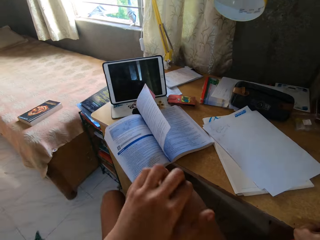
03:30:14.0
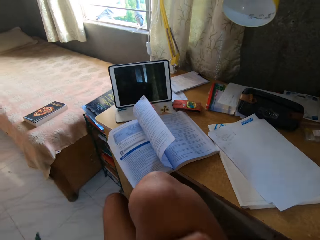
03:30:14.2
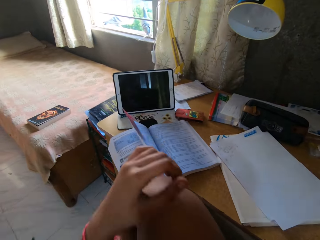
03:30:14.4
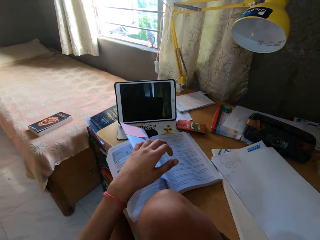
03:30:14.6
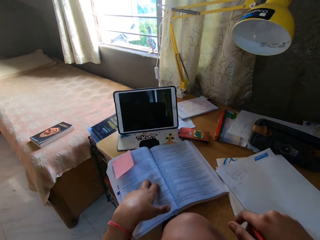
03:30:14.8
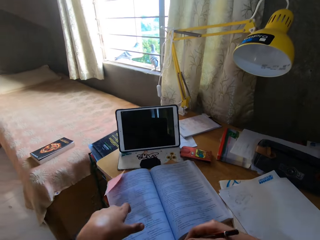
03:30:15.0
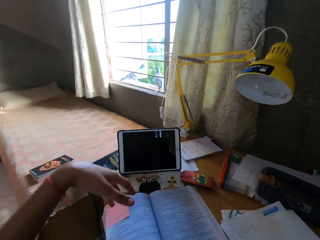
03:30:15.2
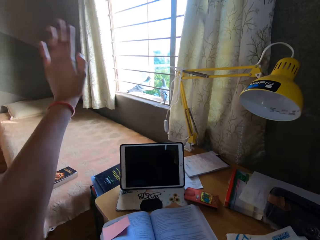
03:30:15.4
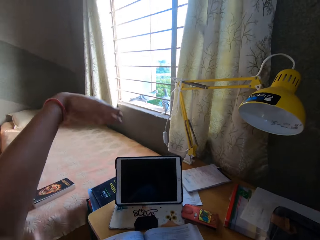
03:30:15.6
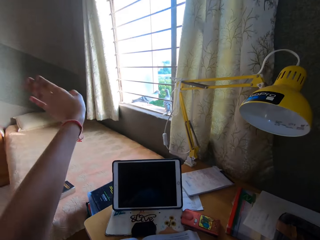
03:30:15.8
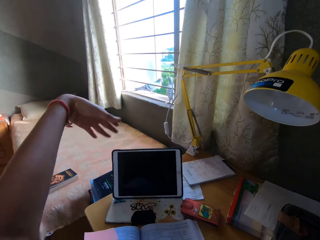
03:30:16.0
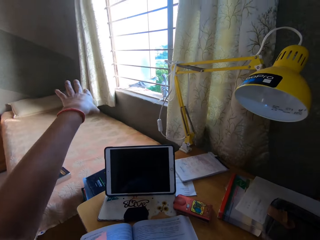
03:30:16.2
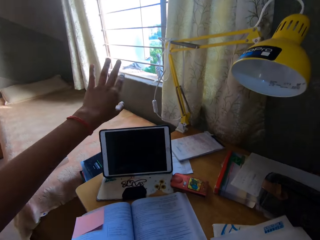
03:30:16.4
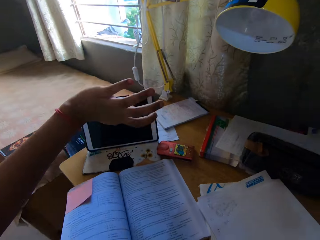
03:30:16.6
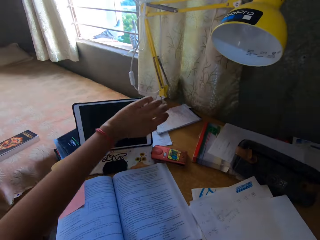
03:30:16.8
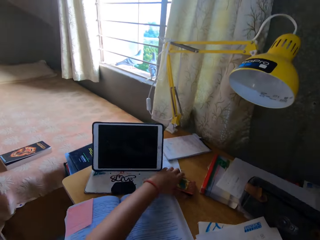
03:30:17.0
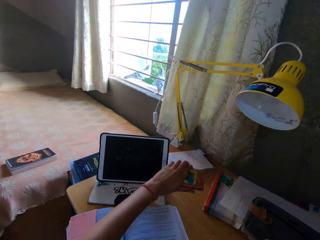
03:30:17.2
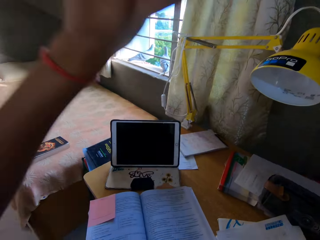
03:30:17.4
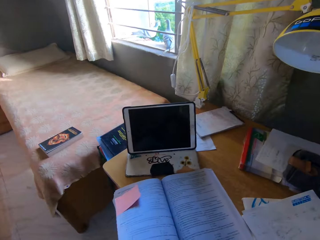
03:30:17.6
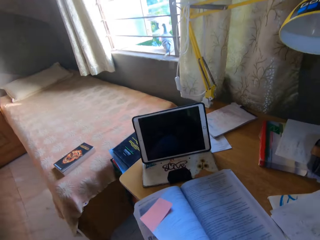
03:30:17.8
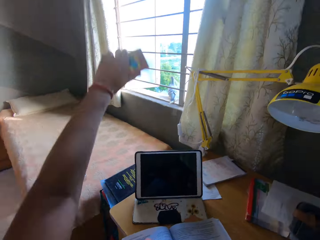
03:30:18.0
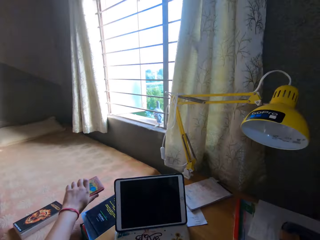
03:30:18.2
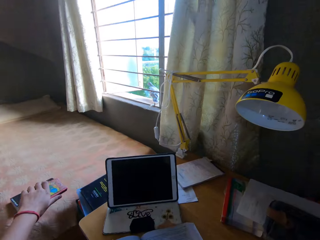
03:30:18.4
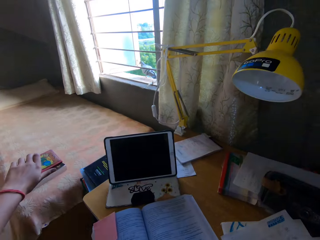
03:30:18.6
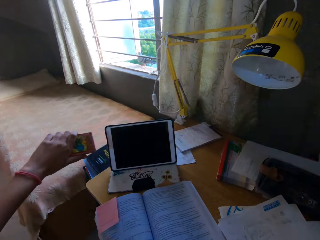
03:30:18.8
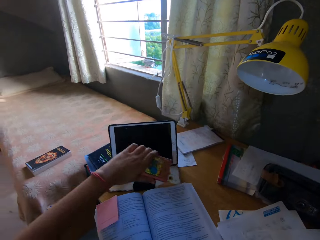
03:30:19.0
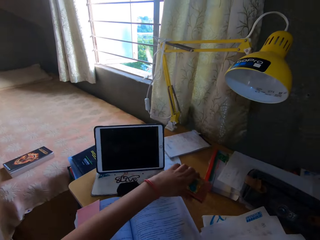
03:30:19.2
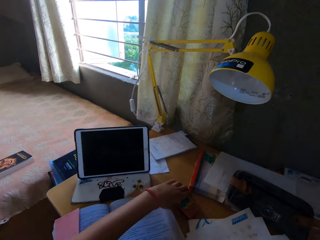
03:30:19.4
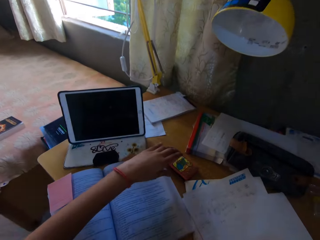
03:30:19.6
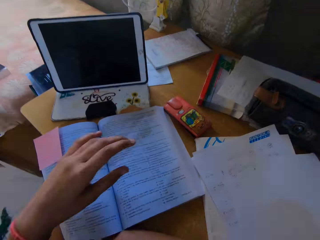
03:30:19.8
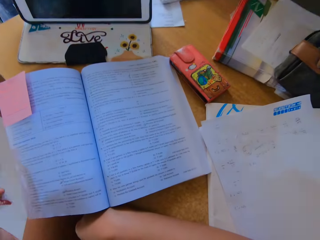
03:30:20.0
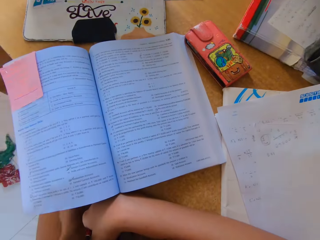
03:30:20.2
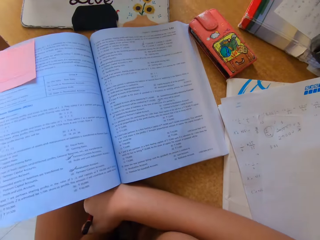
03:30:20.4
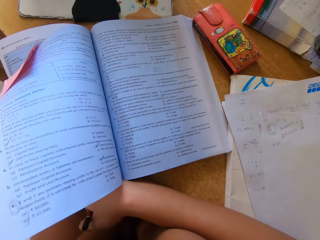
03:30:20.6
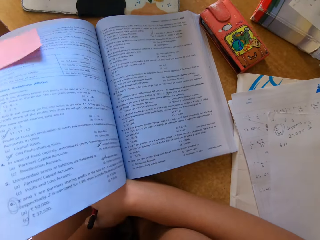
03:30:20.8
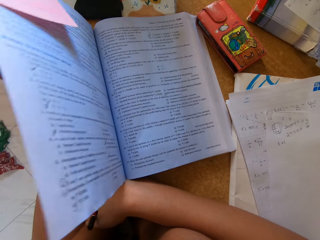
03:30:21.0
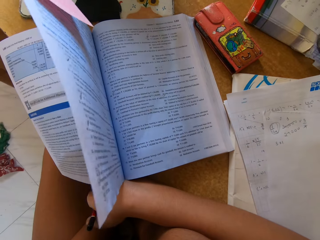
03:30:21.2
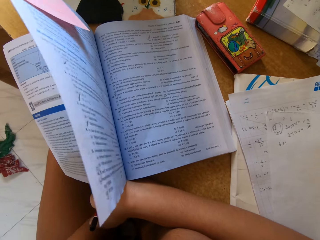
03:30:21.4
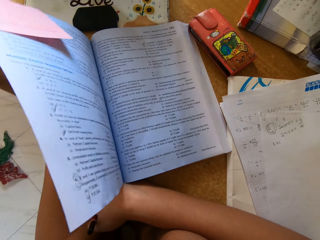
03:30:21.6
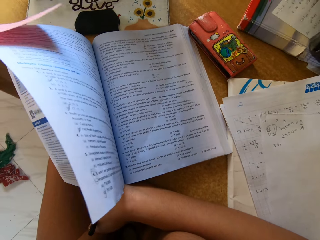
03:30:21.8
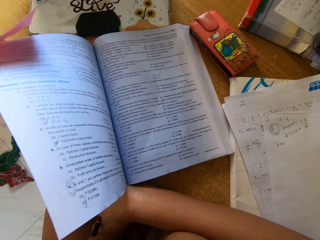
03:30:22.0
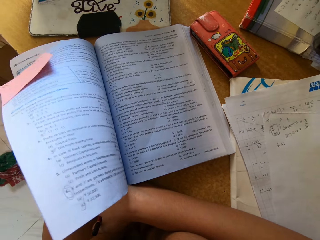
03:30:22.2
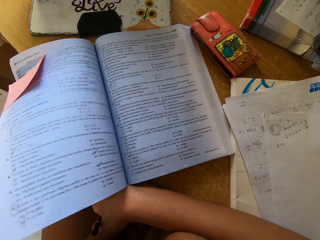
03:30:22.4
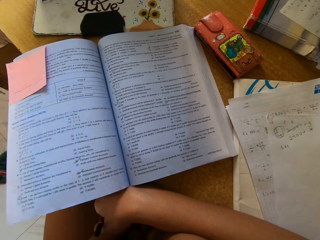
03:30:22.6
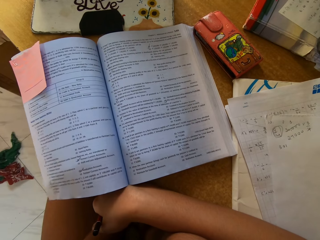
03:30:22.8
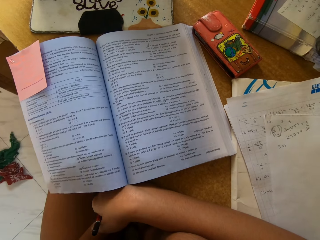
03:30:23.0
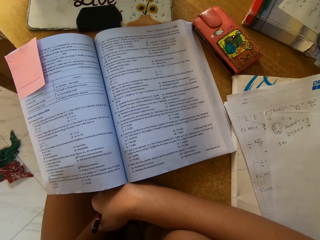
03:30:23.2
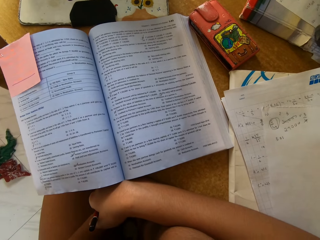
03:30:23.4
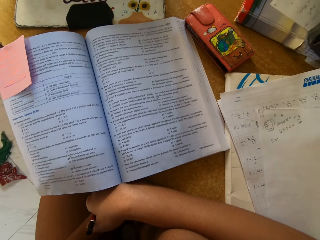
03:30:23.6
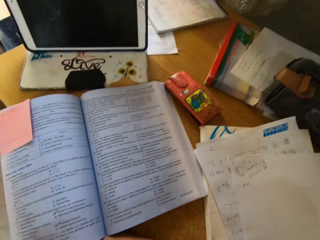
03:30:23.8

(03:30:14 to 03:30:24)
The camera wearer touches the book and moves her hand down. She scratches herself. She moves her hand down again. She lifts her hand up. She waves her hand. She moves her hand down and lifts up a phone. She moves the phone down and puts the phone on the table. She lifts her hand up.

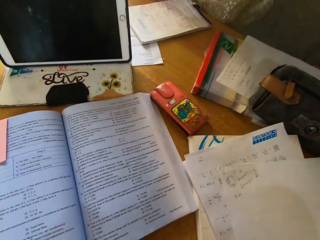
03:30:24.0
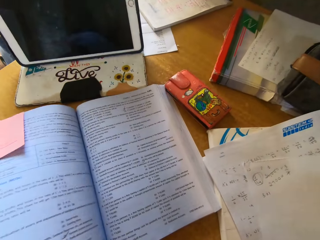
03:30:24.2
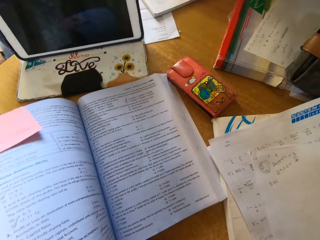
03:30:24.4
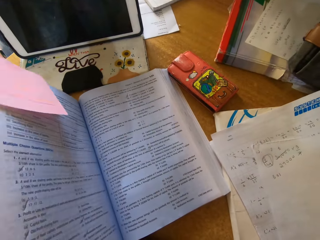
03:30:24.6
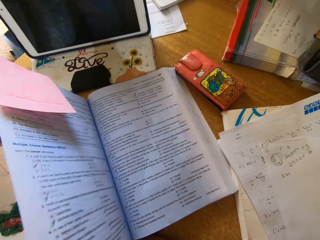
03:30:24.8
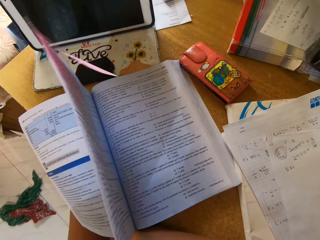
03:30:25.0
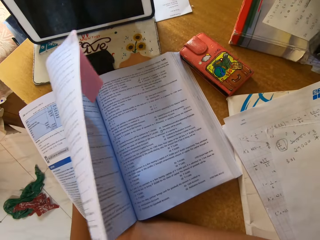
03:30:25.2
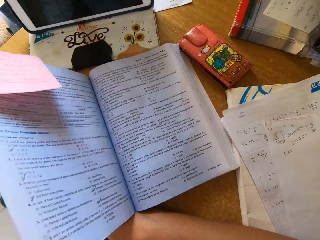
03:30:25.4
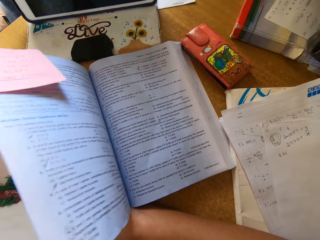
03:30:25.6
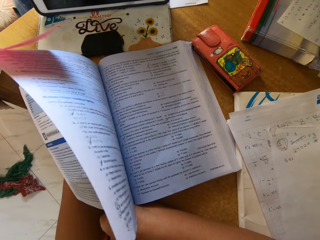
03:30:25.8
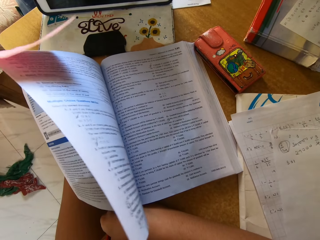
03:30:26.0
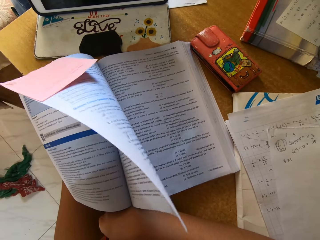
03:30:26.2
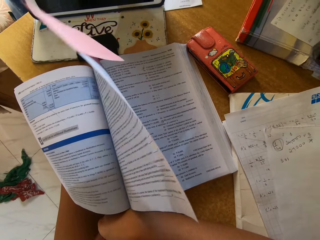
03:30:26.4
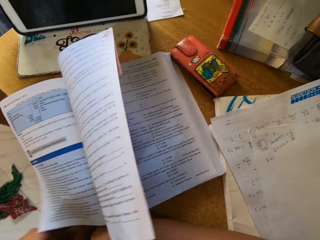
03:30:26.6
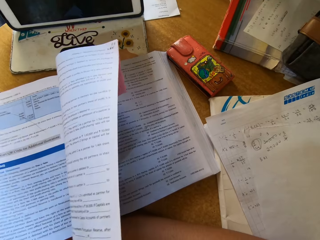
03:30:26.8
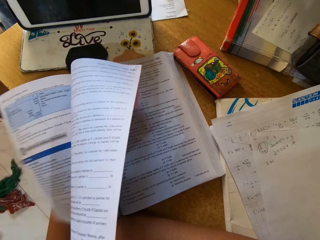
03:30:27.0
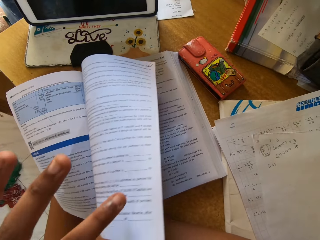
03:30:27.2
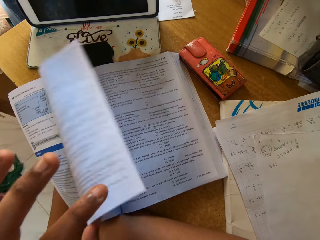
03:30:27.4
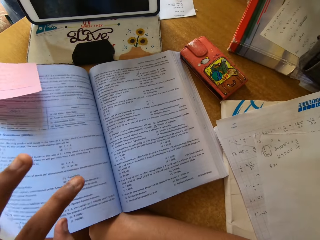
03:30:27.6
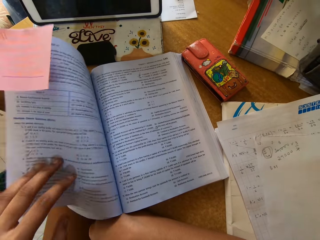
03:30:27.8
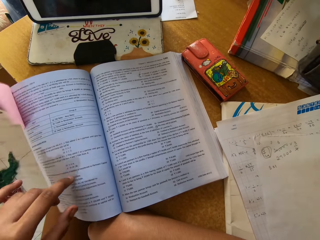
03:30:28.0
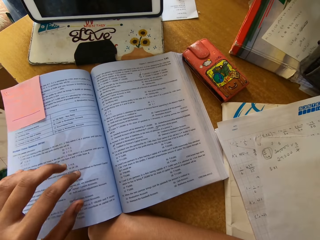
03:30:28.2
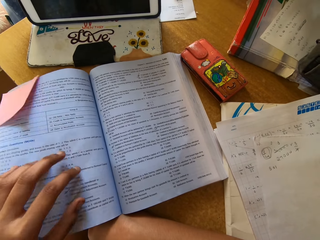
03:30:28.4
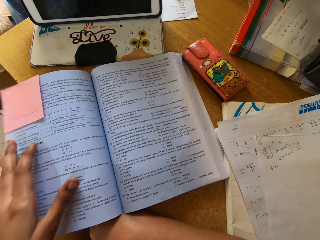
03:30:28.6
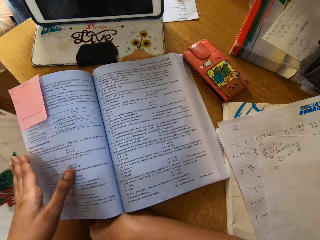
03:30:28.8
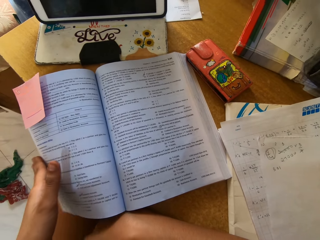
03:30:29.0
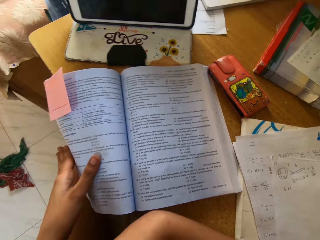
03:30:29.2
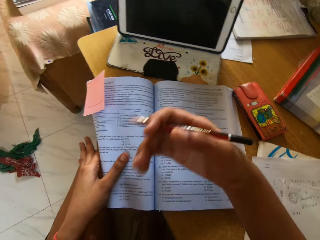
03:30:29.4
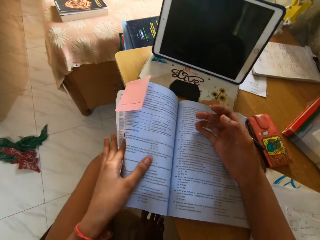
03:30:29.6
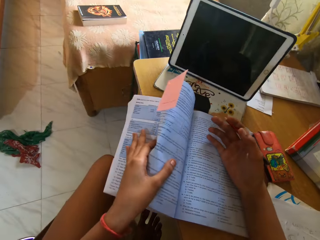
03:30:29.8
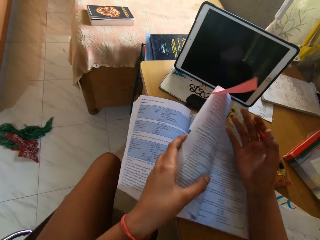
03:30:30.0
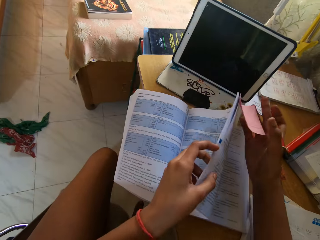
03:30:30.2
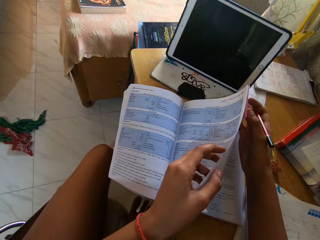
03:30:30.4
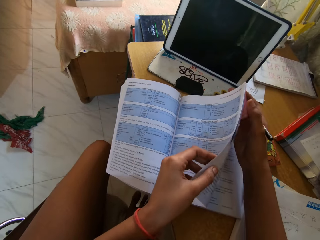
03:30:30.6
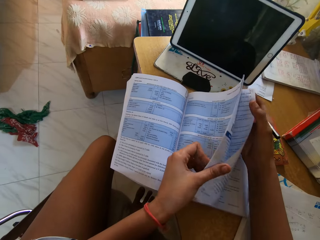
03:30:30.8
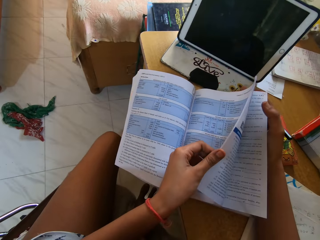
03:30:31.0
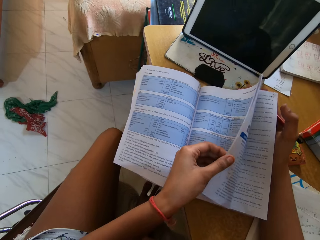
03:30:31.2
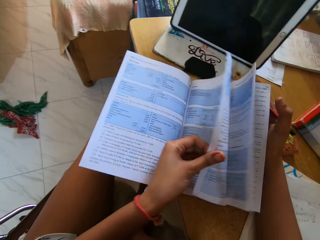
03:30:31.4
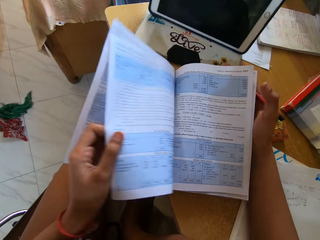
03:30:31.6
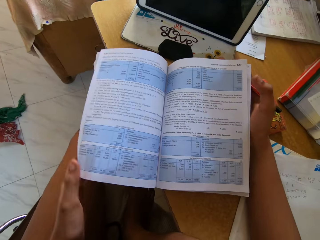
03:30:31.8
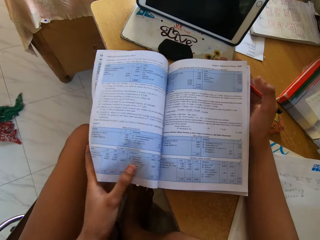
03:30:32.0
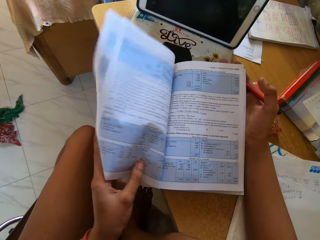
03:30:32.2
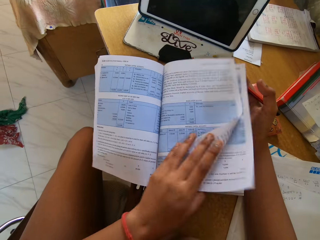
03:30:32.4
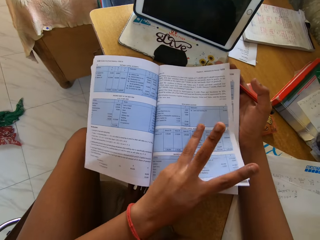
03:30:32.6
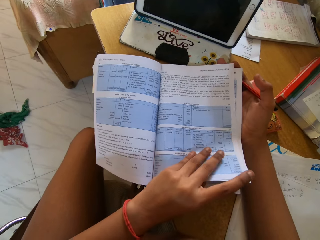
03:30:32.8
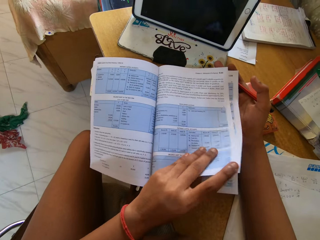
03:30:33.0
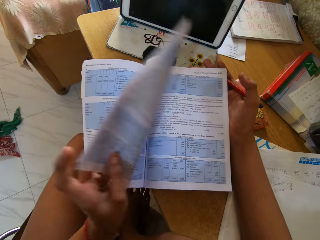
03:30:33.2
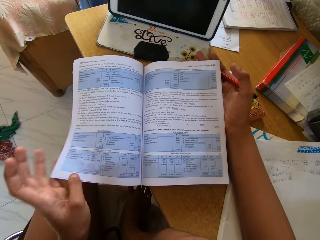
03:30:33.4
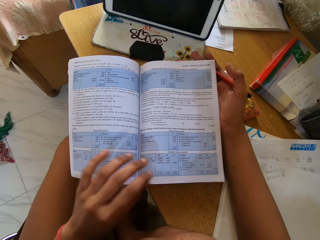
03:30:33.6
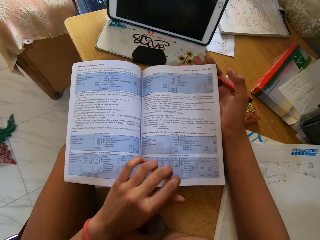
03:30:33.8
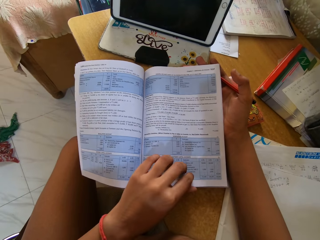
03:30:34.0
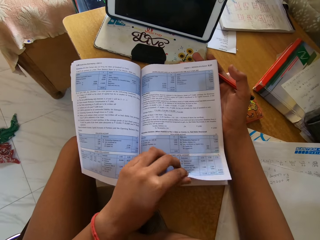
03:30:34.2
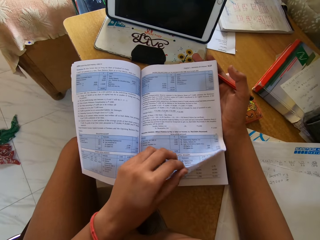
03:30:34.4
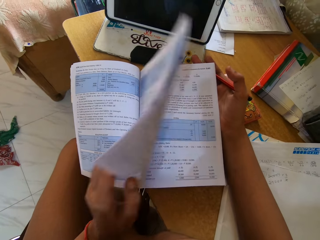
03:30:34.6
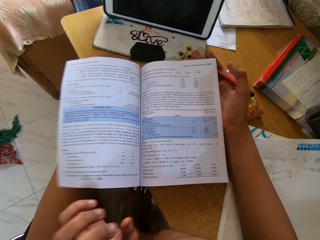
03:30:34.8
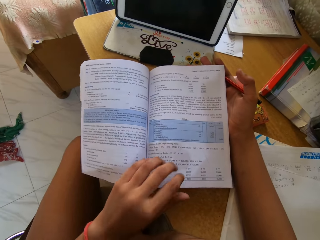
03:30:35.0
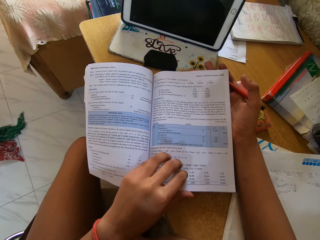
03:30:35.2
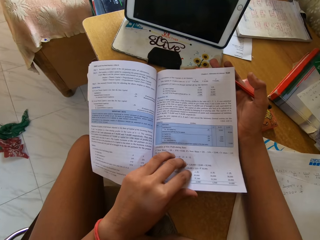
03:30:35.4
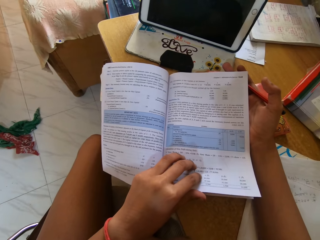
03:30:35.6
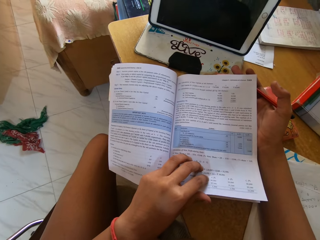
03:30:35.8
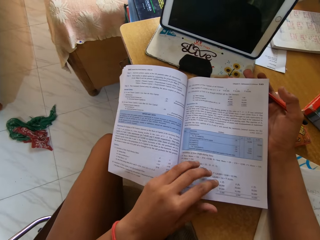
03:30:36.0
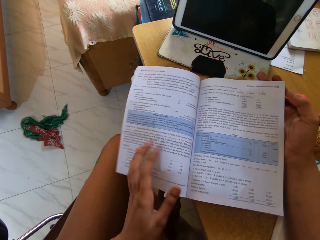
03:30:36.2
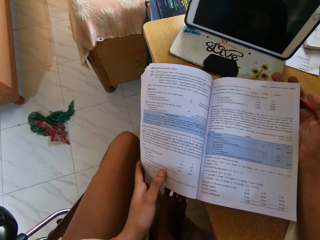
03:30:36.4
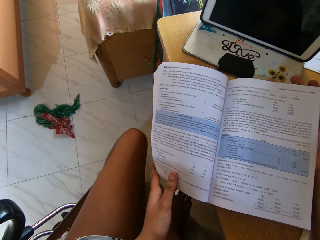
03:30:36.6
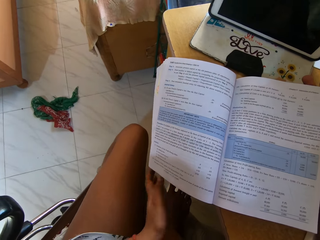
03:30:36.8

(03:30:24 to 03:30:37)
The camera wearer looks around. They touch the page. They turn the page. They put a hand on the book and peruse the pages.
